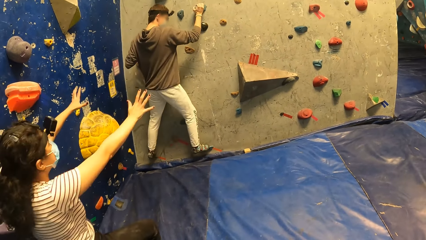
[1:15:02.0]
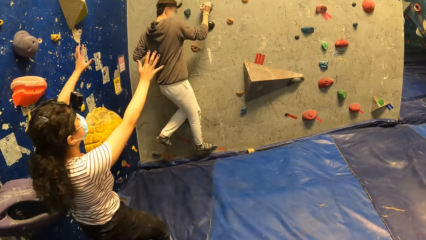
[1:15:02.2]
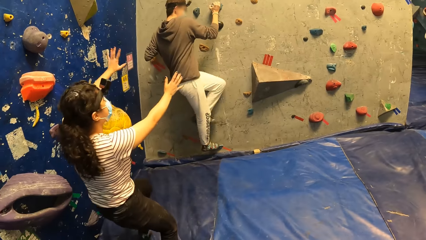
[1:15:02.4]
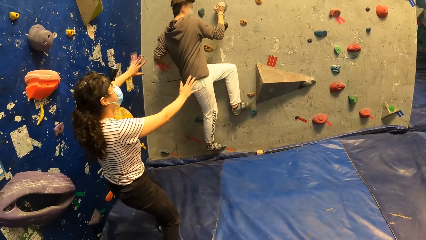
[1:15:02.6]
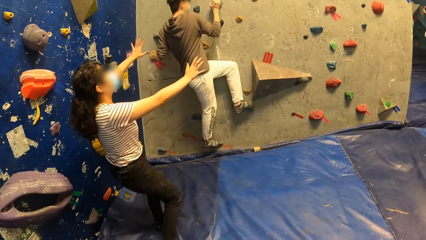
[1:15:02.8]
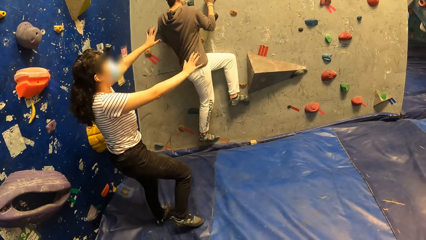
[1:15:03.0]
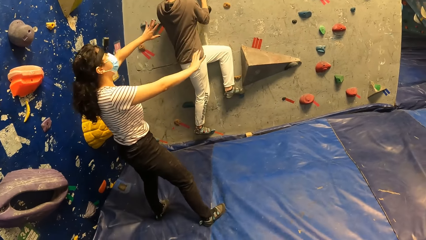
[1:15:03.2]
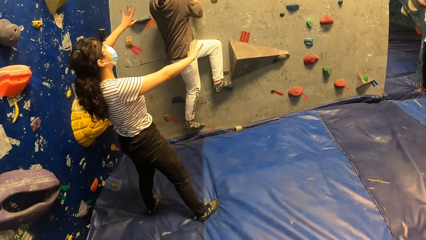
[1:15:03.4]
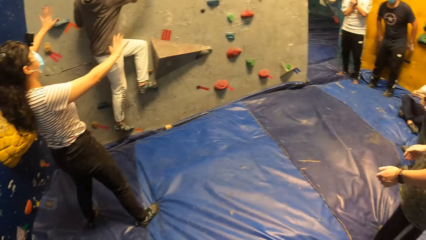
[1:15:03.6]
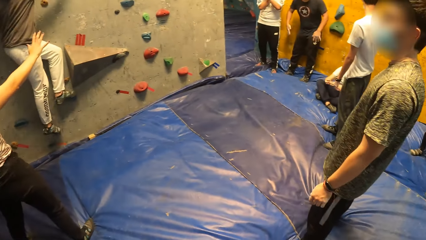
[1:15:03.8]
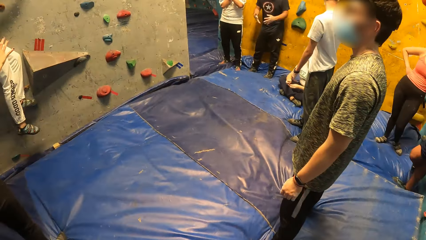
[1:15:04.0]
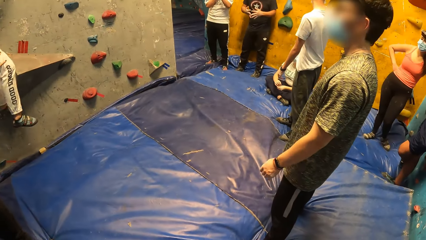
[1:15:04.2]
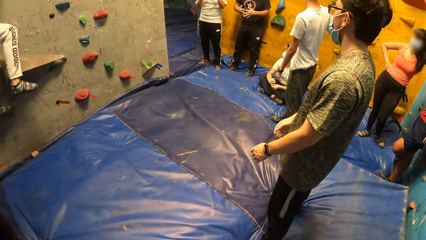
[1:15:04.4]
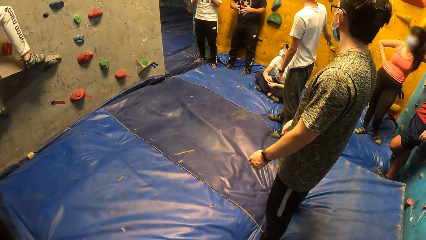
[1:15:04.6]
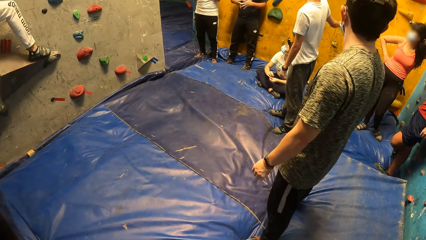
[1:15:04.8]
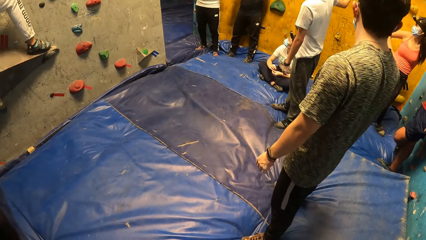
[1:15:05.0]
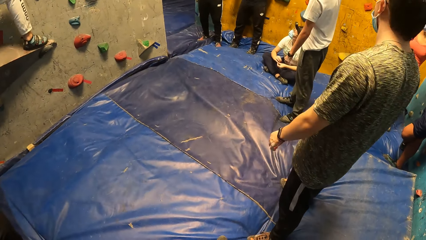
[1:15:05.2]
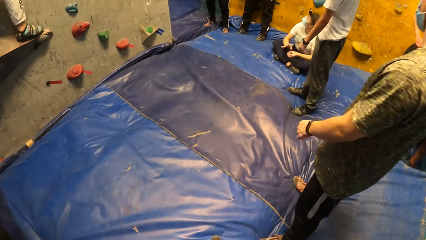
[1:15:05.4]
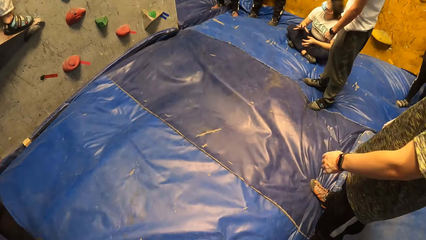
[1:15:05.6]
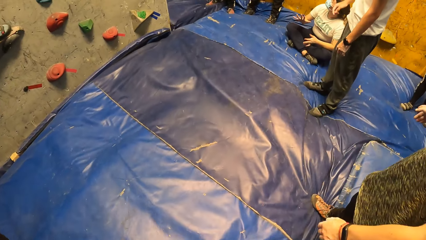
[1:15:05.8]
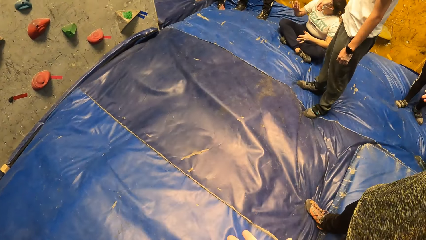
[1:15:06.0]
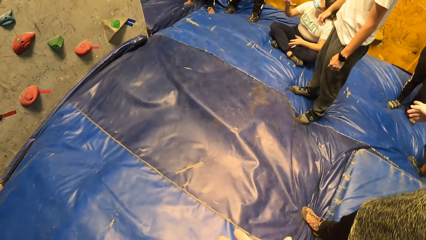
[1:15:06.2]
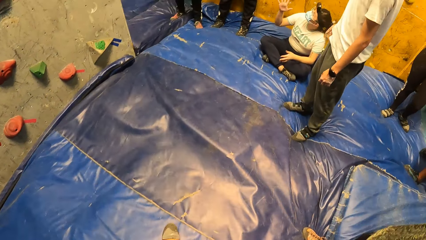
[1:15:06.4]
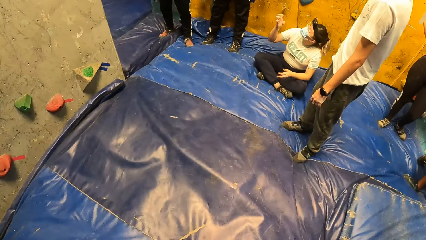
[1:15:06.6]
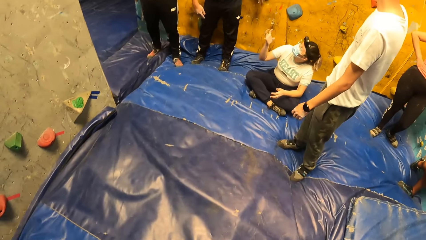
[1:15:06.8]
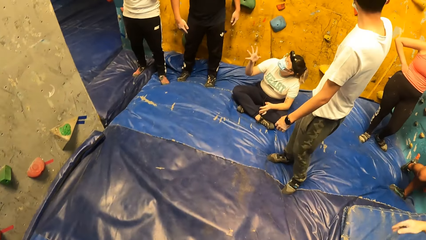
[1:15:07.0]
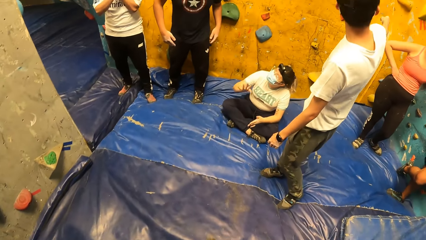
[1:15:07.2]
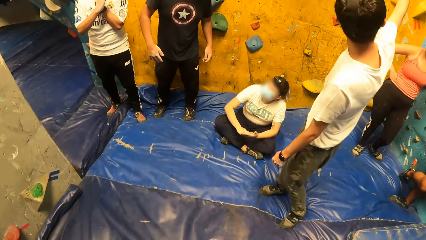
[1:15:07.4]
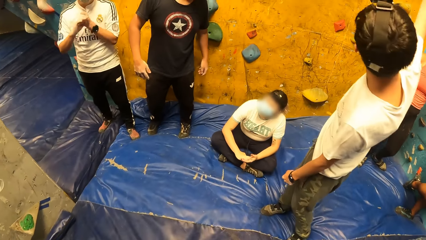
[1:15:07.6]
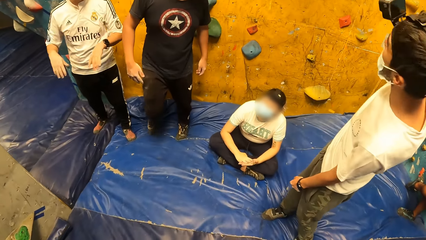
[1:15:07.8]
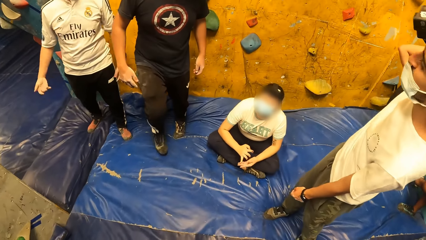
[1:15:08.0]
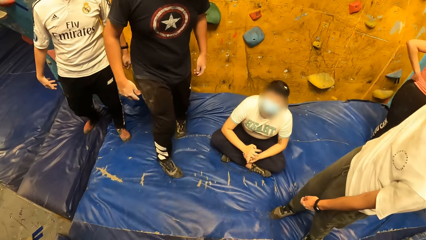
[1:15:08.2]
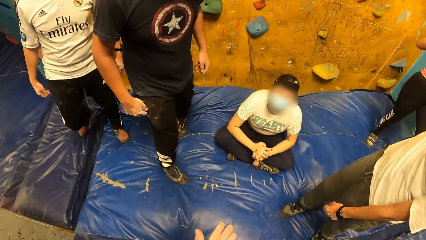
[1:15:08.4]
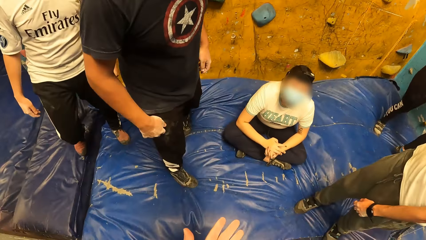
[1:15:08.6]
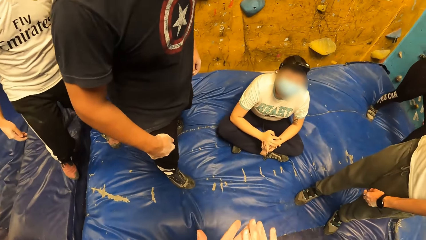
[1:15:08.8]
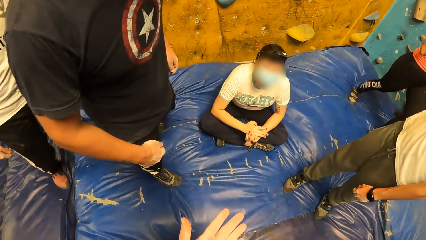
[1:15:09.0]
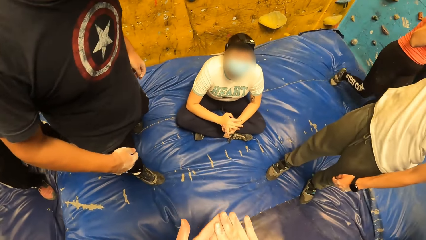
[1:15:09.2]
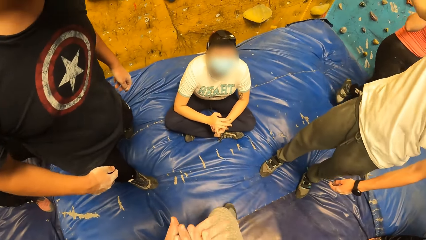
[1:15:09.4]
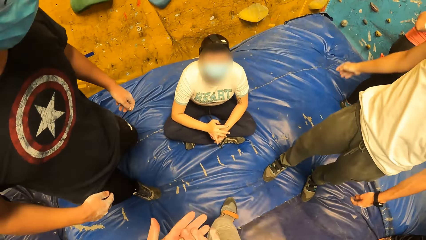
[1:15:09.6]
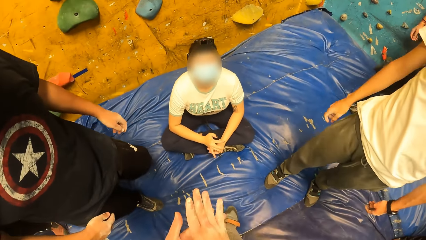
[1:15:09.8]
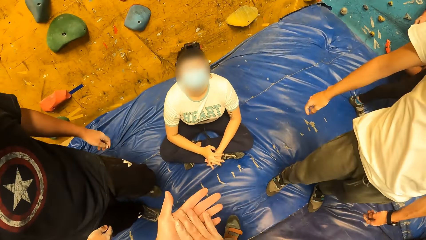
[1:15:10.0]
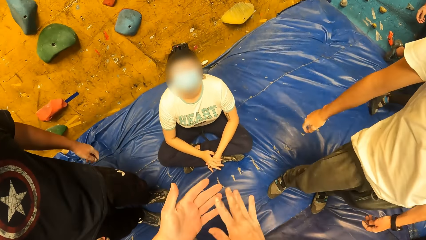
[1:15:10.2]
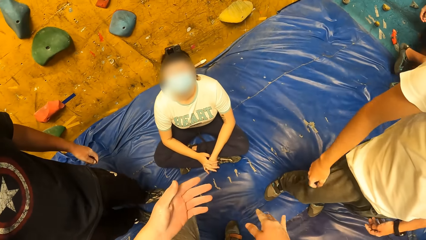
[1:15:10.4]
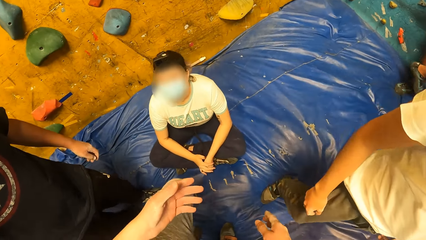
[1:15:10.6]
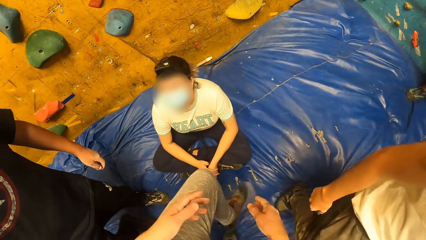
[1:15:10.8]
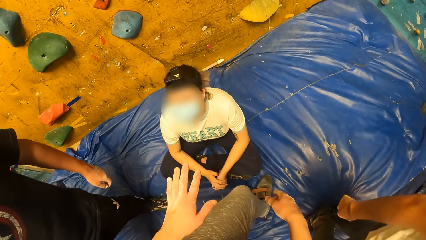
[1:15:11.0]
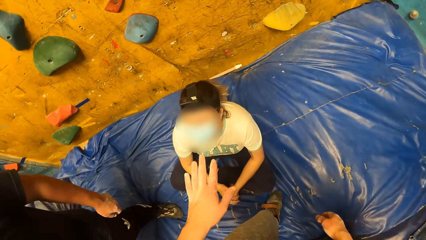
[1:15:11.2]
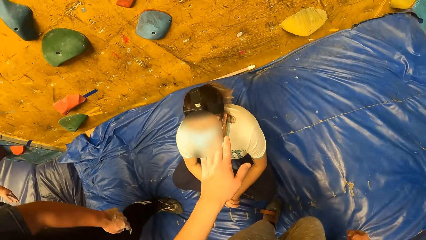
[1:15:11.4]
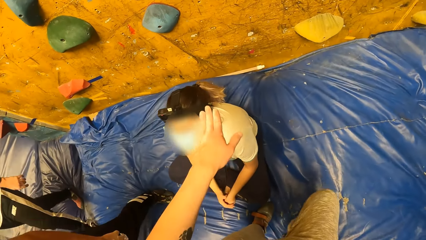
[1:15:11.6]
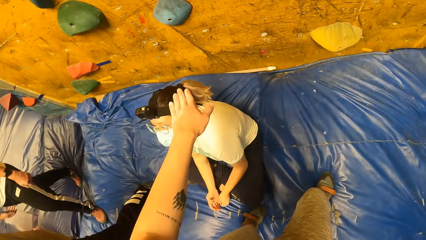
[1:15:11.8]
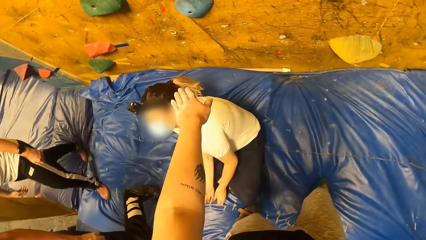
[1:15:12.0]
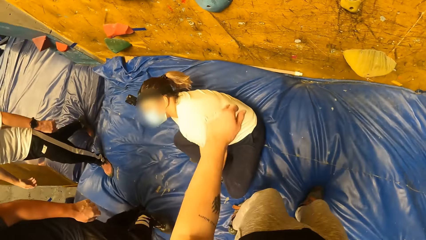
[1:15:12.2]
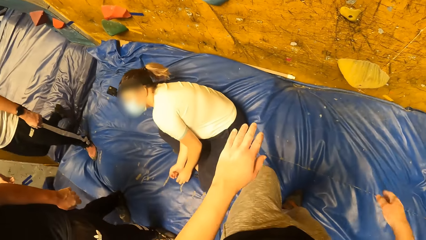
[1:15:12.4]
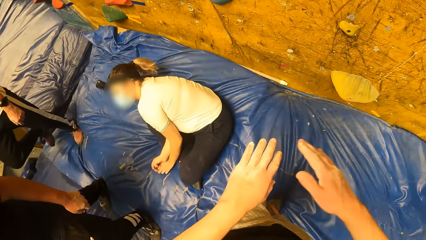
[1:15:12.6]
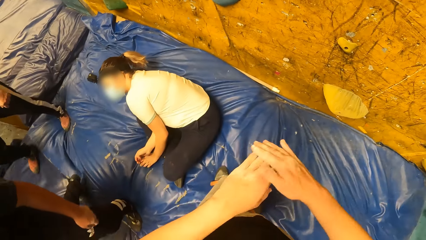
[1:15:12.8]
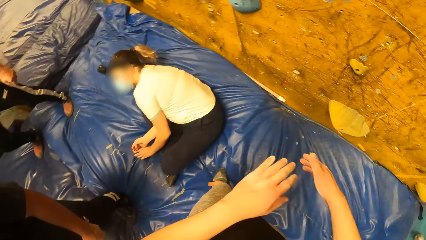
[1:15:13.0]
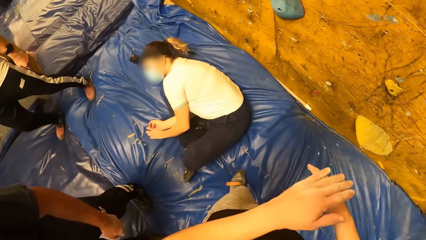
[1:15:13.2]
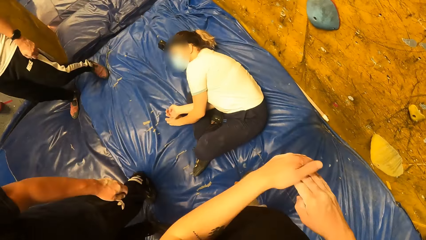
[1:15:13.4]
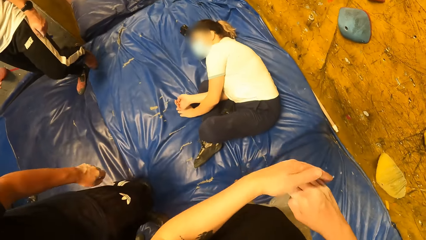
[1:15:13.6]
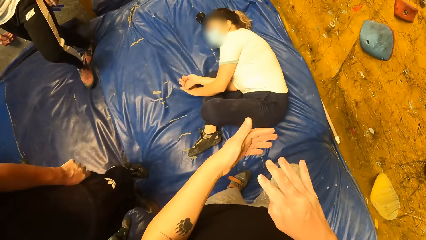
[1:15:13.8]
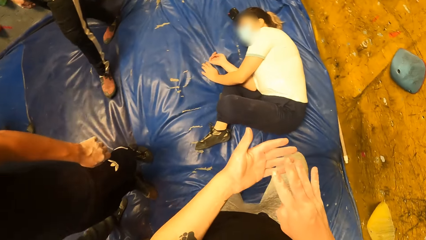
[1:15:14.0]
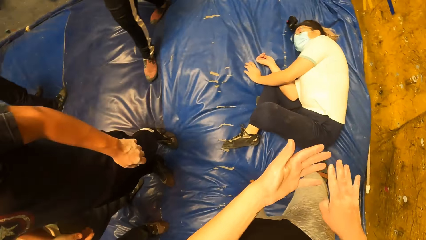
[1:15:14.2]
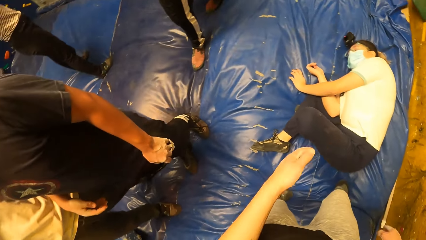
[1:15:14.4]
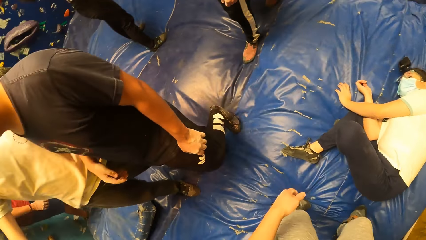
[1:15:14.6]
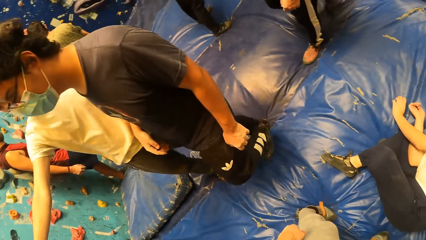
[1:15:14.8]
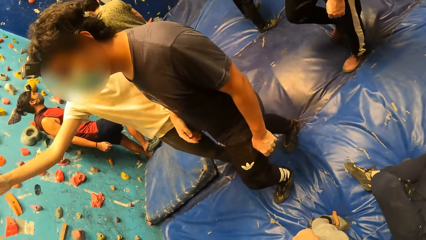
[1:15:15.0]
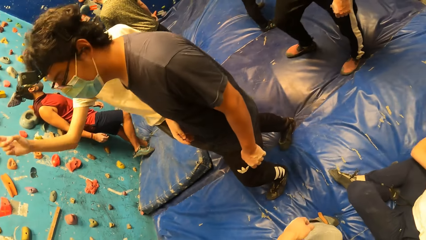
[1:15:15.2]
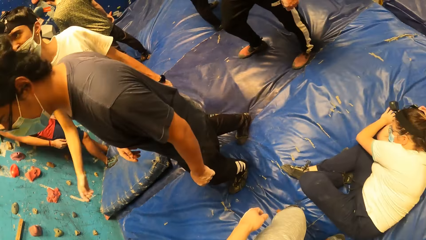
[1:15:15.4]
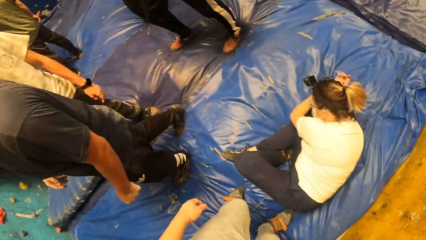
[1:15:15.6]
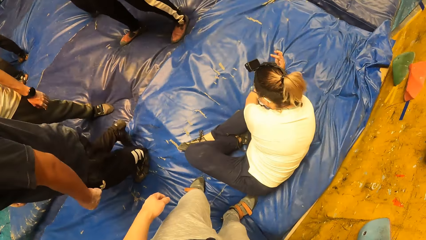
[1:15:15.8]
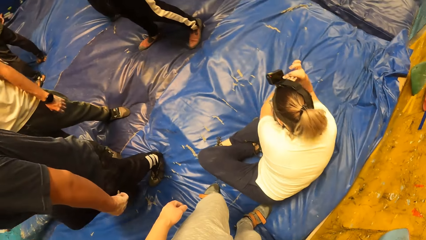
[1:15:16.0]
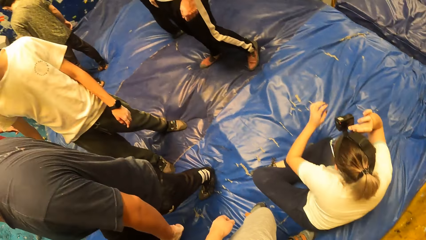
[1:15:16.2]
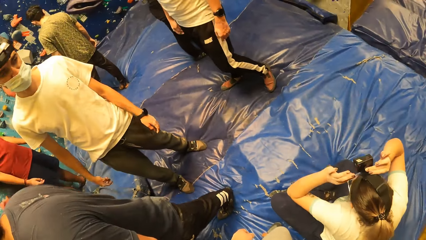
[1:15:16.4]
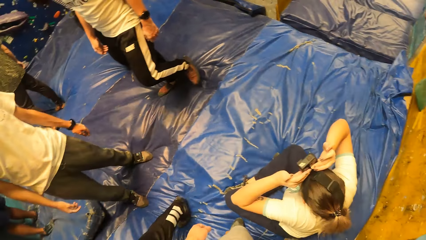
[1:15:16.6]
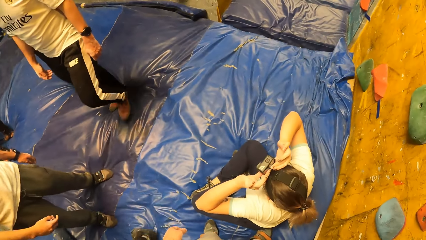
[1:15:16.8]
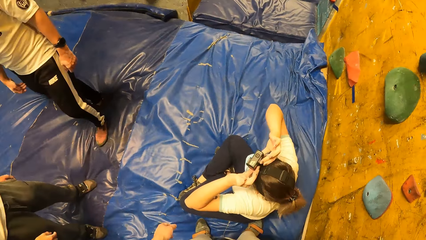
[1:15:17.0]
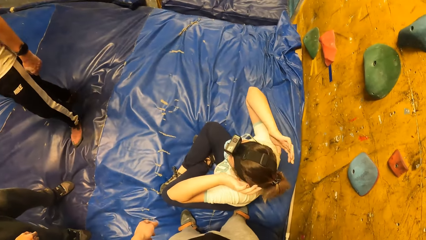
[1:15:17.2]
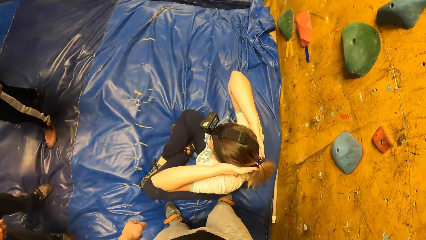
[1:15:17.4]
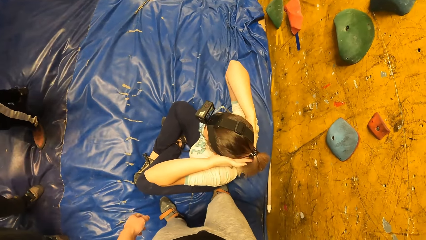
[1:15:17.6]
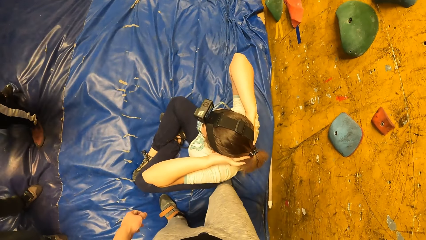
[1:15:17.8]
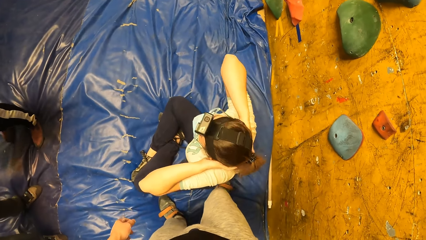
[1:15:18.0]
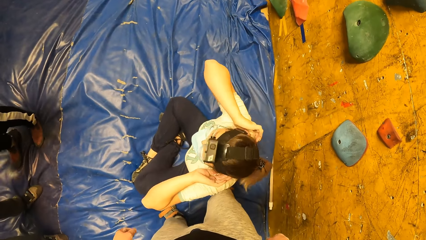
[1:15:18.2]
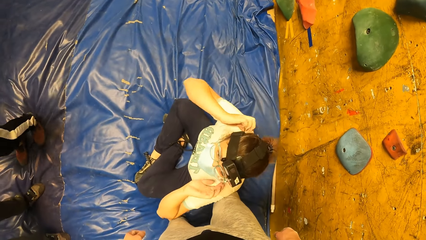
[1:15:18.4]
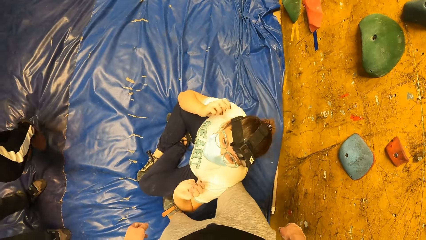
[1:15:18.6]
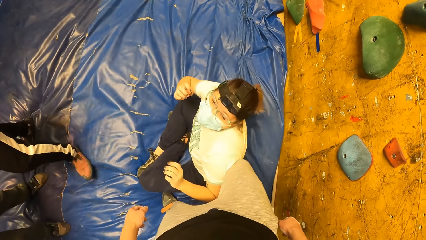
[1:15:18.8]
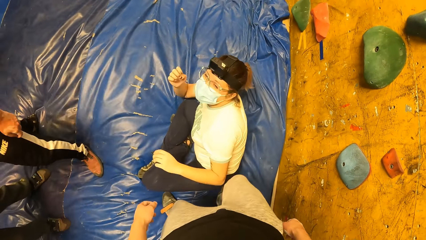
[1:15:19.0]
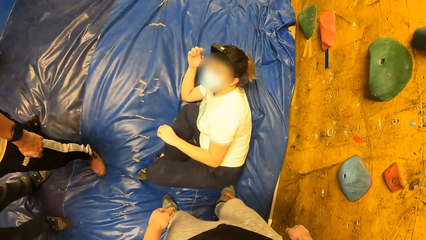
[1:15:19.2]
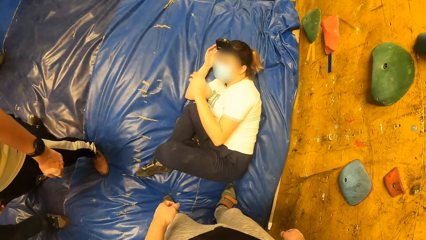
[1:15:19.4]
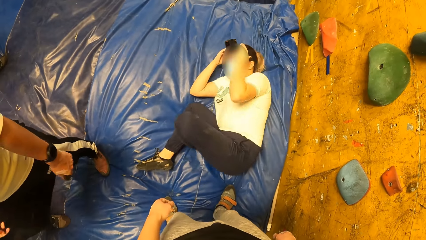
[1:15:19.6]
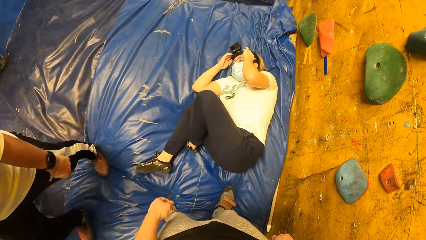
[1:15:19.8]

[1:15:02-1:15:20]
A person lifts both hands. Another person lifts the hand up. The camera wearer interacts with the other person. They touch the head of the other person. They wipe both hands together. They look around. A third person points at the wall.
